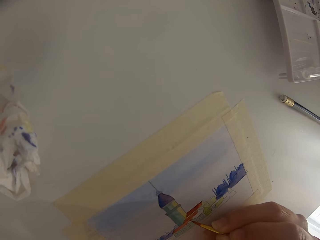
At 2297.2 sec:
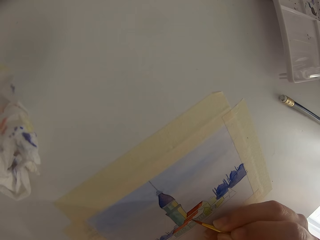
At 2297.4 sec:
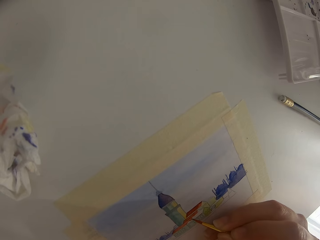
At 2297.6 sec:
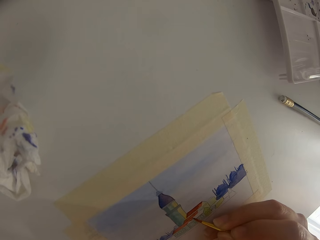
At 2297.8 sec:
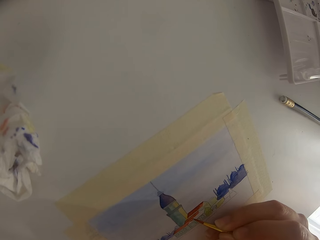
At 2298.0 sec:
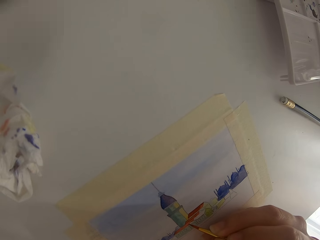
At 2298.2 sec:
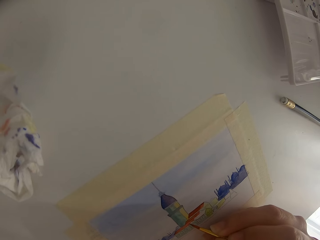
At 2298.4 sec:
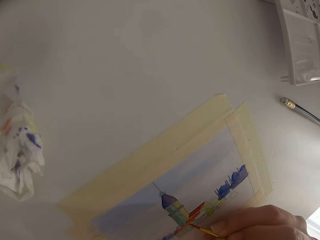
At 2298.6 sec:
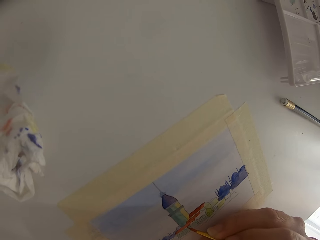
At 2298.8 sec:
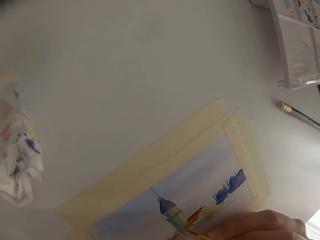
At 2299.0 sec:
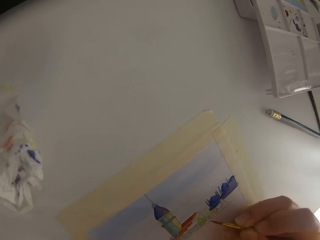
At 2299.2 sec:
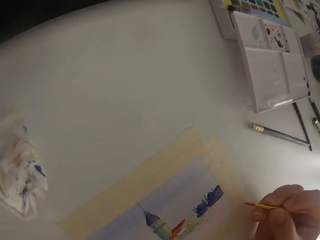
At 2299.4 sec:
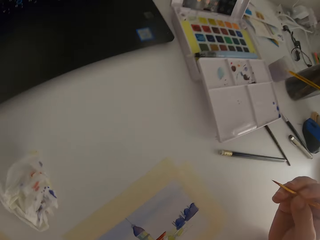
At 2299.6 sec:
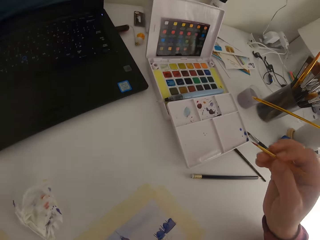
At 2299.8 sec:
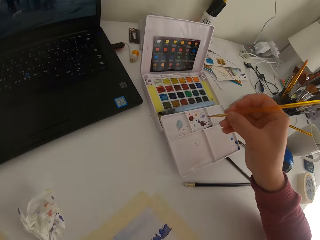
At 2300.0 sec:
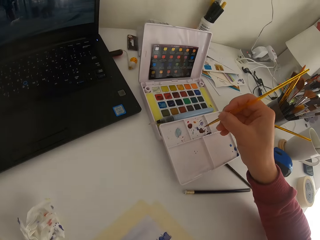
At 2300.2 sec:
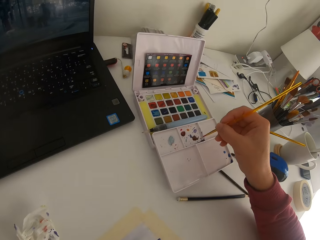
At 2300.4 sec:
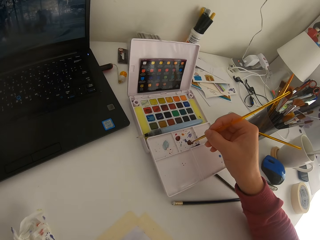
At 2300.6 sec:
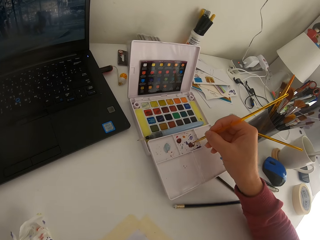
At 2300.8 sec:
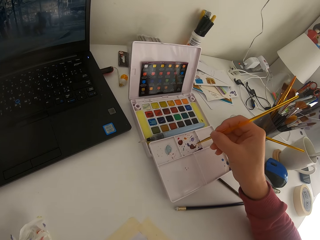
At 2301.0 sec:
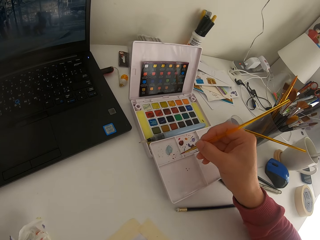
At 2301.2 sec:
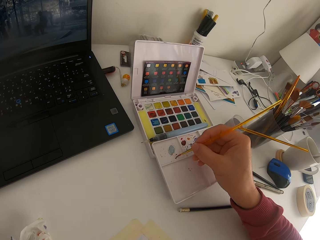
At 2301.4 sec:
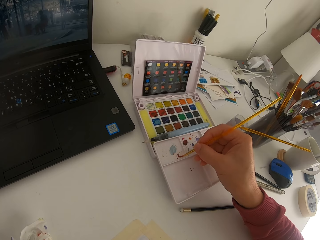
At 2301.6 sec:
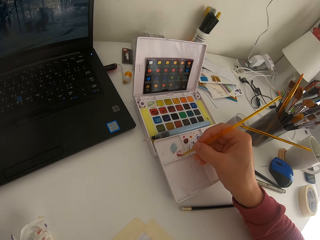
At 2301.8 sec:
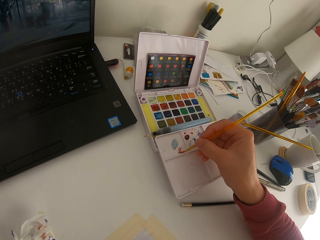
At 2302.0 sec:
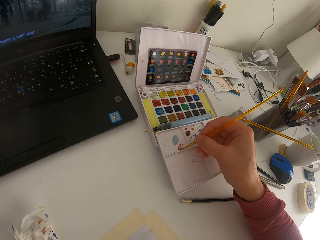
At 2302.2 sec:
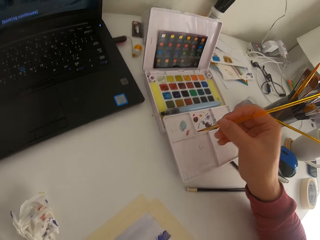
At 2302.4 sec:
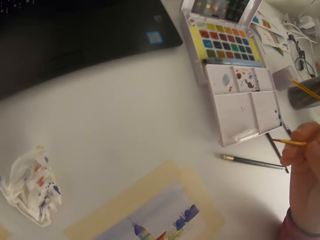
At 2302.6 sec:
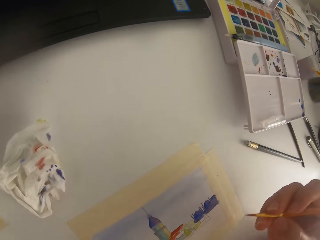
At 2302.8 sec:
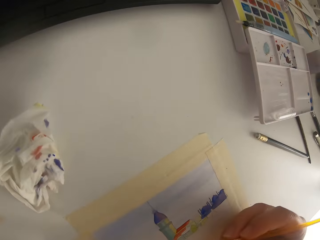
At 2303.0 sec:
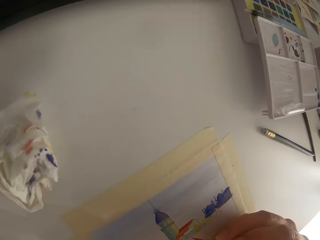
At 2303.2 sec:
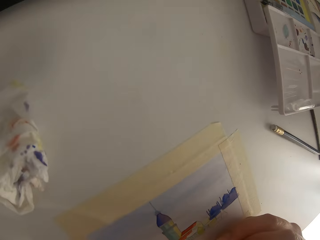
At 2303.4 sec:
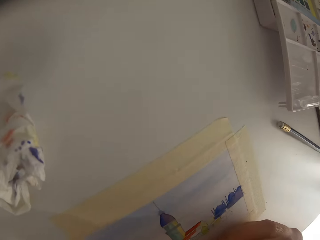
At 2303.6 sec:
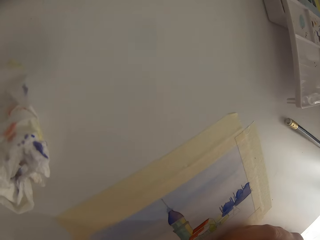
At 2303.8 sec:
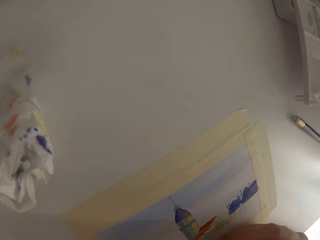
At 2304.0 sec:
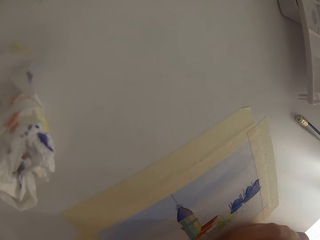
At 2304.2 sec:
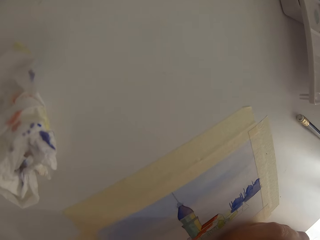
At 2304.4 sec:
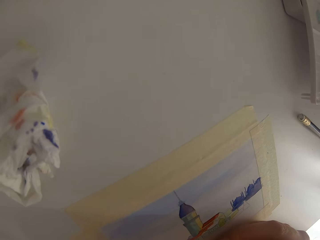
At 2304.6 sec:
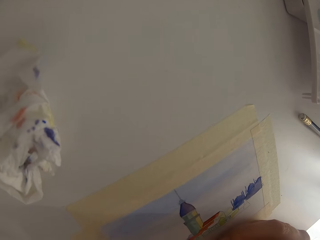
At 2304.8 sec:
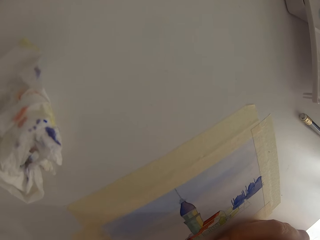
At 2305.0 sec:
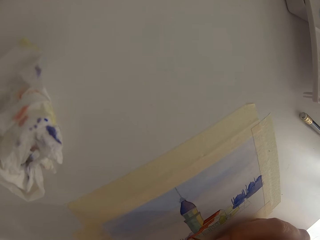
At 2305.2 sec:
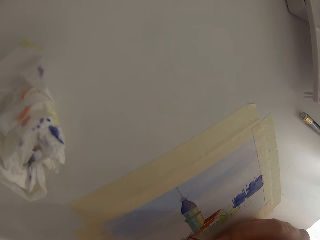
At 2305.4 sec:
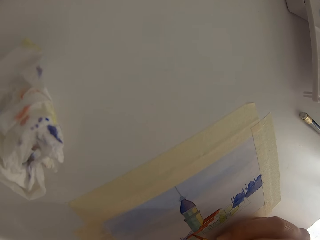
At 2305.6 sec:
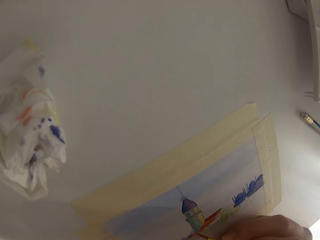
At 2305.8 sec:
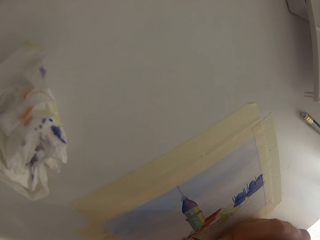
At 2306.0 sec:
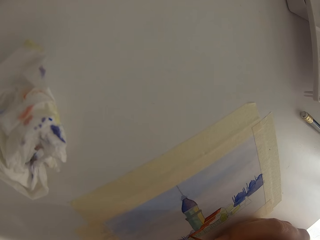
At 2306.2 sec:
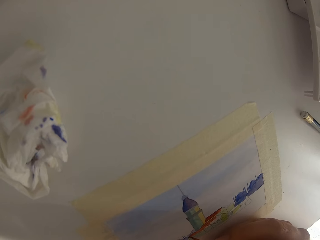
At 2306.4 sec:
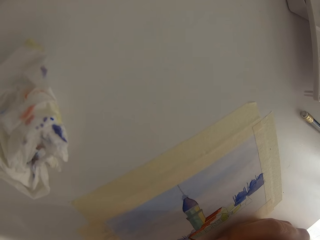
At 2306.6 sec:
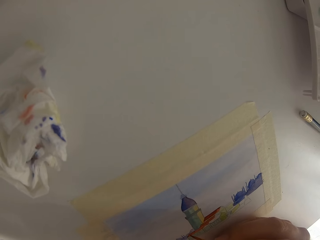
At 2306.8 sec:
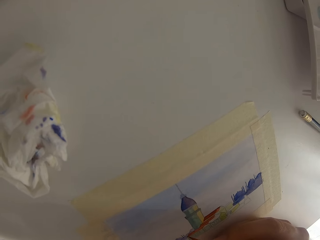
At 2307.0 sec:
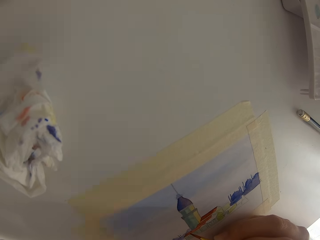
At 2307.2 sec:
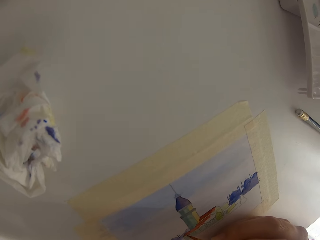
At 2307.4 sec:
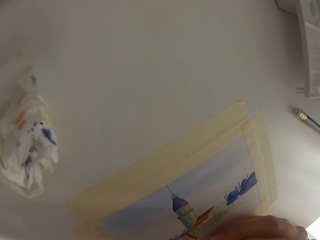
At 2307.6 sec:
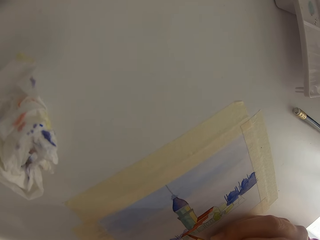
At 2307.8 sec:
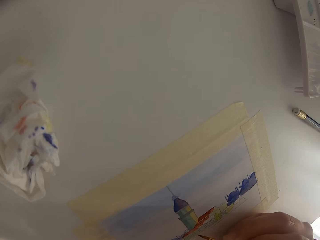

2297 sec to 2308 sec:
The camera wearer paints on paper. They mix the color on a palette.

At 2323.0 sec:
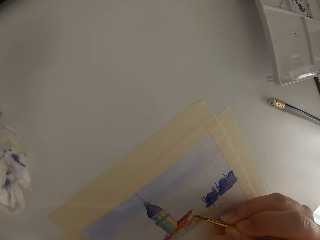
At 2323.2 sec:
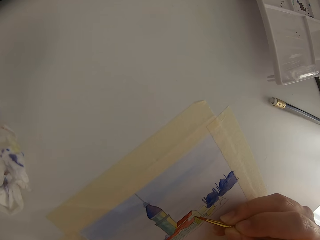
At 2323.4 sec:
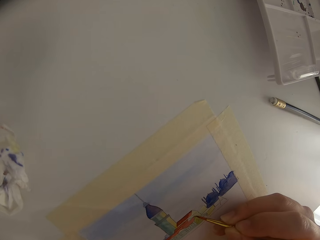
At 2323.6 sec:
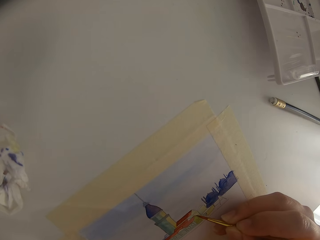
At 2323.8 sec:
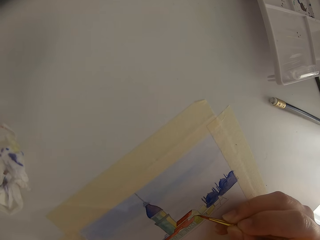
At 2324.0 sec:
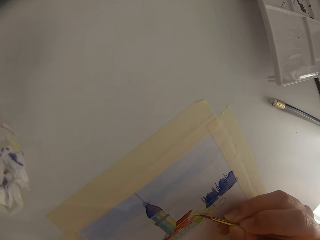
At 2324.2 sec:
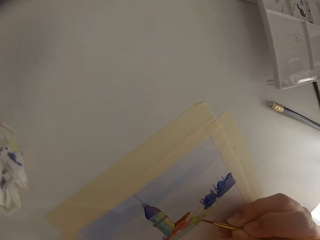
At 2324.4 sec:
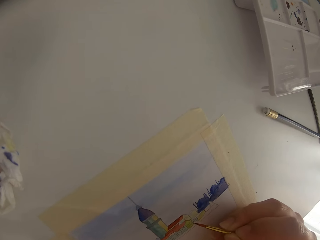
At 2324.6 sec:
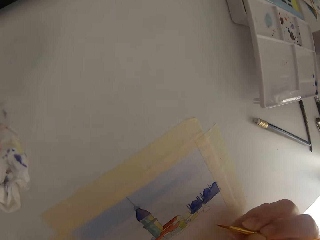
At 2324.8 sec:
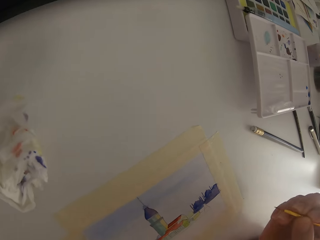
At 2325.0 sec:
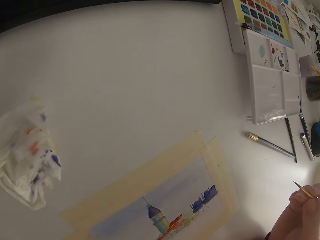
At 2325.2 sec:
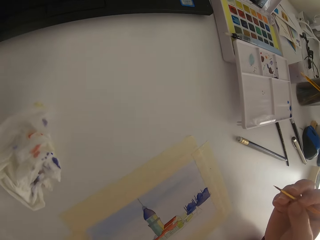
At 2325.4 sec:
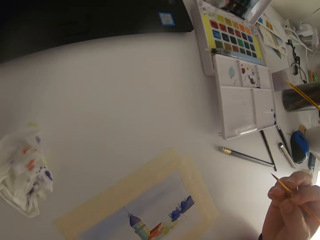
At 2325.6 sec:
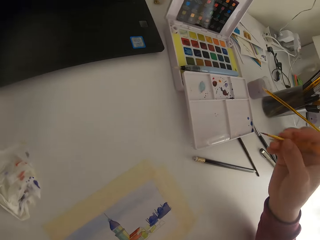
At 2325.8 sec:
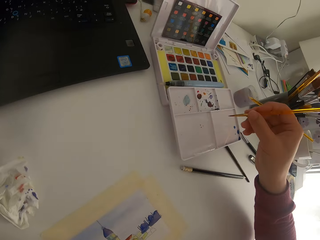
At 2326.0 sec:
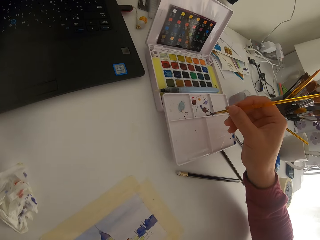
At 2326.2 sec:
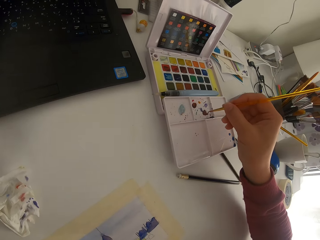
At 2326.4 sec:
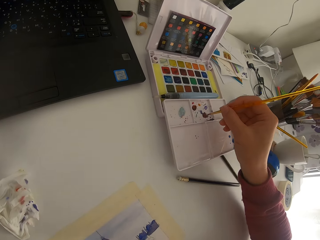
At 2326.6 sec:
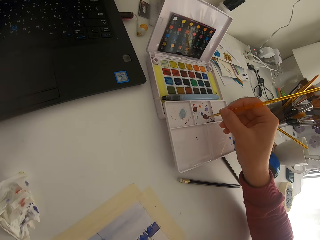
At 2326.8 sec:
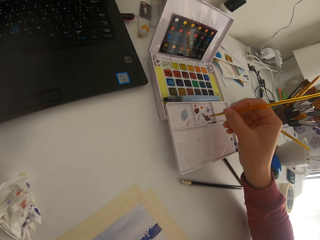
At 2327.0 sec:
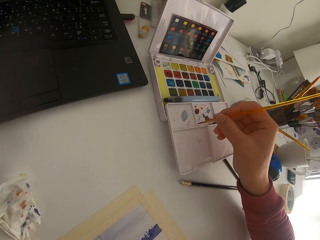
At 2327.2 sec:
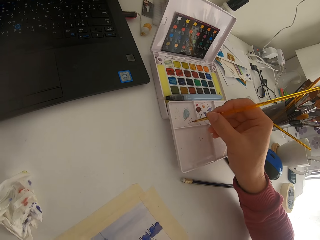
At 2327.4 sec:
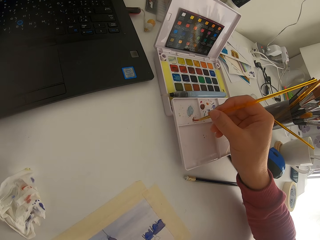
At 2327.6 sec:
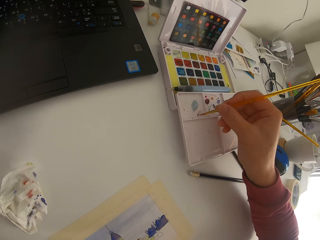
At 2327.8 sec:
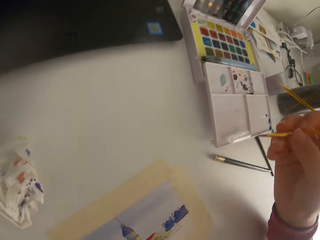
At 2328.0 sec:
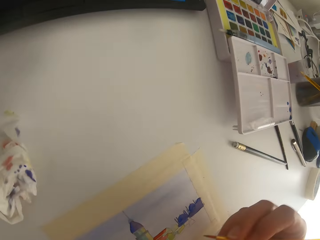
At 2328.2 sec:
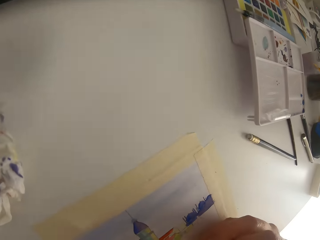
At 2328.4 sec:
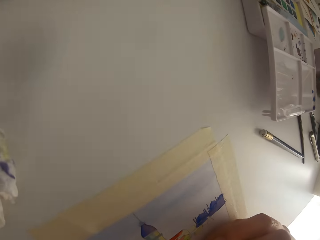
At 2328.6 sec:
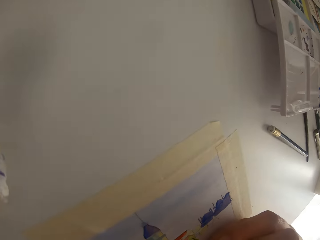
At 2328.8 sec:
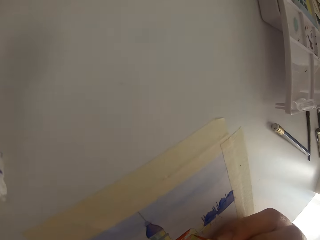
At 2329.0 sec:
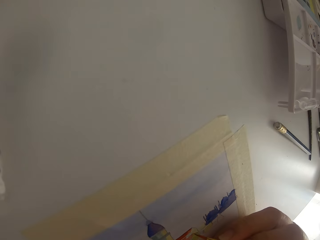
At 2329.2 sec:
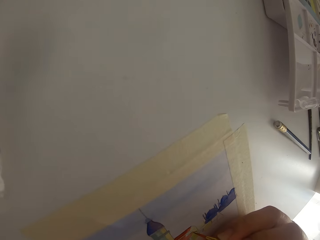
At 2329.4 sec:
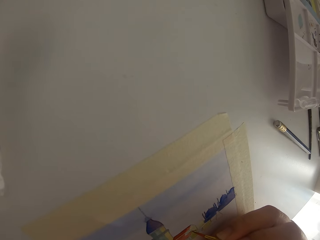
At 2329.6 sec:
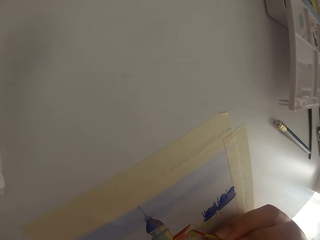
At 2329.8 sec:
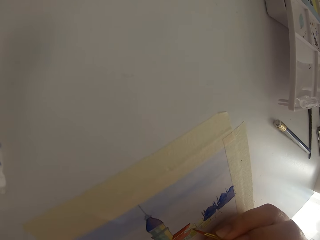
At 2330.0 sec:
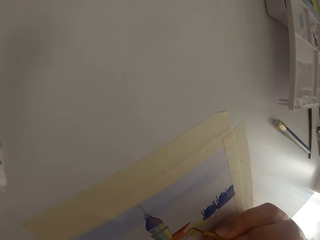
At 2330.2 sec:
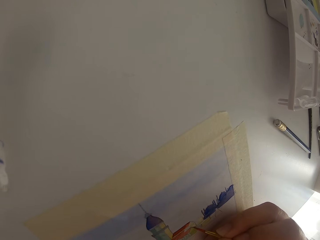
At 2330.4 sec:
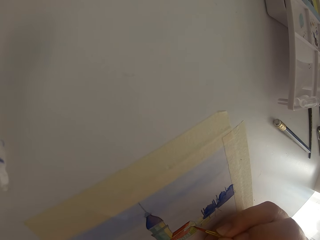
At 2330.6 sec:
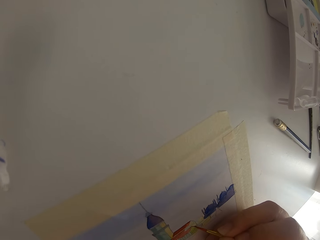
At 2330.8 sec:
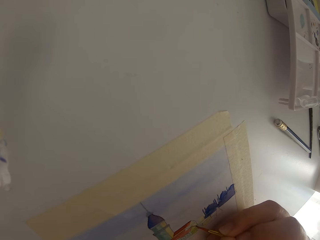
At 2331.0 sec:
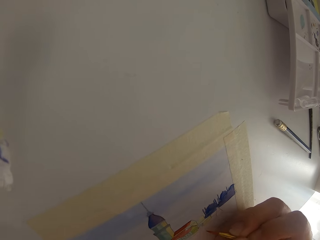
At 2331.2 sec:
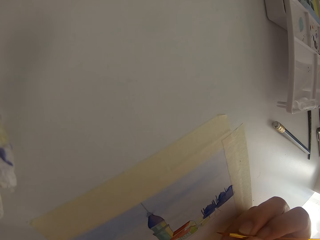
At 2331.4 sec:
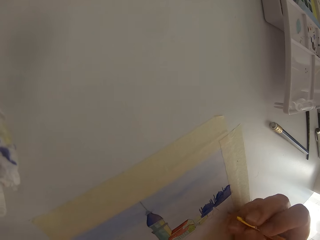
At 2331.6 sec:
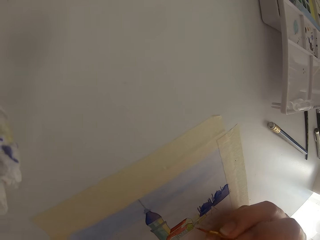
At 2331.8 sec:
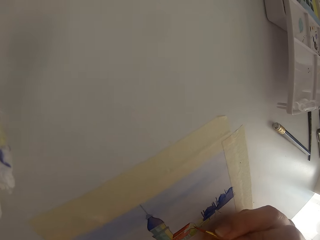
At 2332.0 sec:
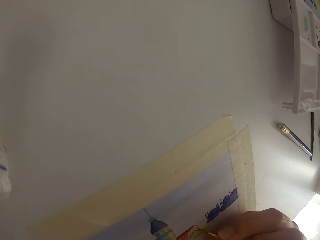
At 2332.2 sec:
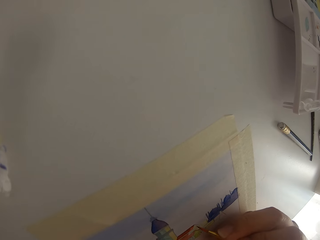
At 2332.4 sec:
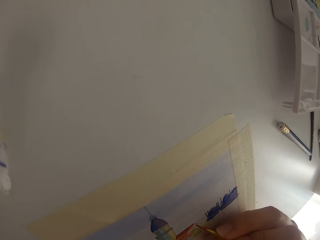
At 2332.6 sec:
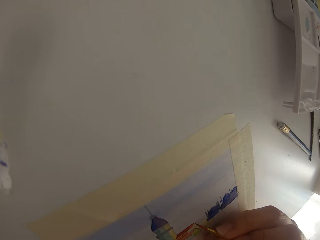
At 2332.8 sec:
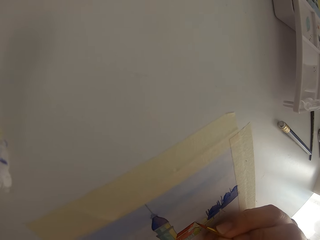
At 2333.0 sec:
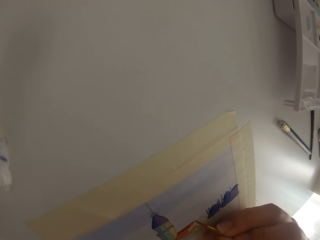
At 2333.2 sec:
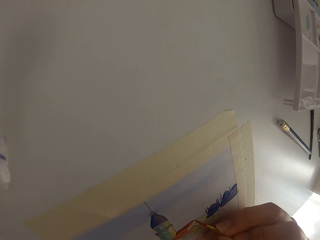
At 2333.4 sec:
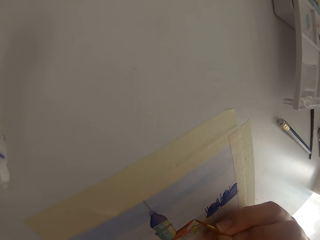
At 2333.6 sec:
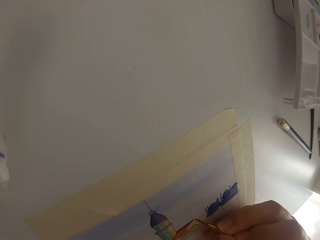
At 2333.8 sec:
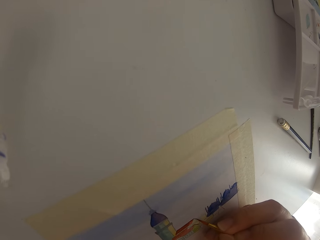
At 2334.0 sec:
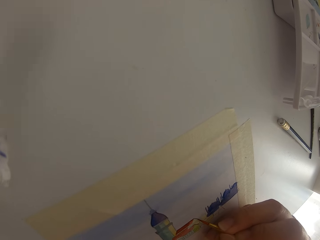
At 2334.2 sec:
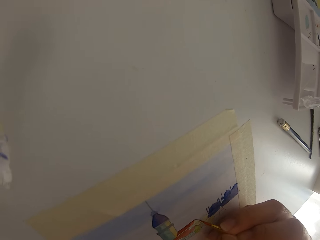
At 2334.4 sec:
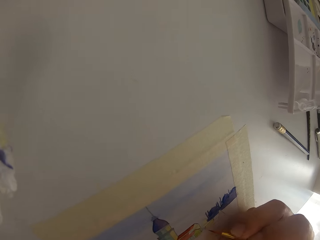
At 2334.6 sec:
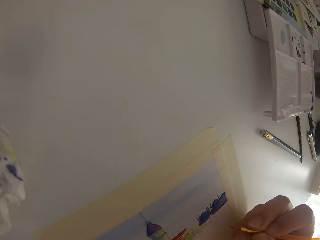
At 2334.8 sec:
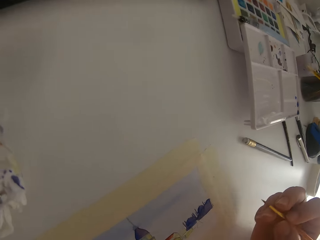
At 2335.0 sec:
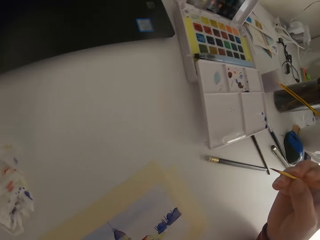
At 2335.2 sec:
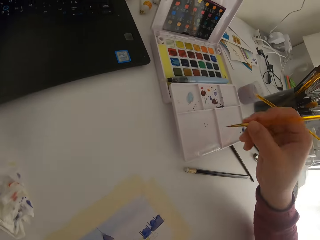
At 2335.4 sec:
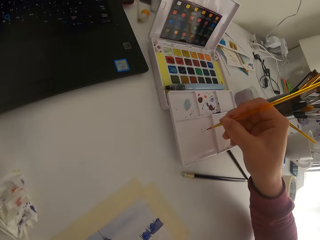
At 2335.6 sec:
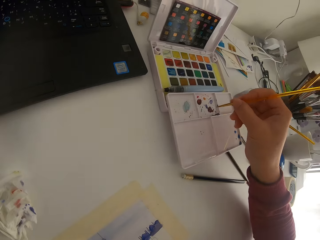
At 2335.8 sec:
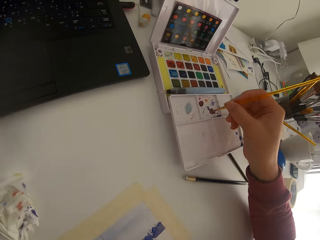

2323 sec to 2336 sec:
The camera wearer paints on paper. They pause painting. They mix the color on a palette. They paint on the paper.
